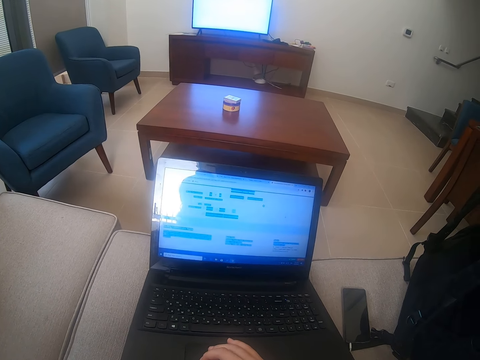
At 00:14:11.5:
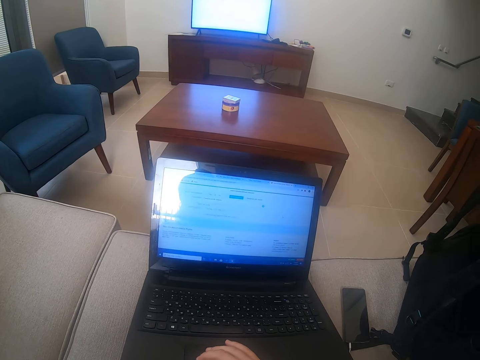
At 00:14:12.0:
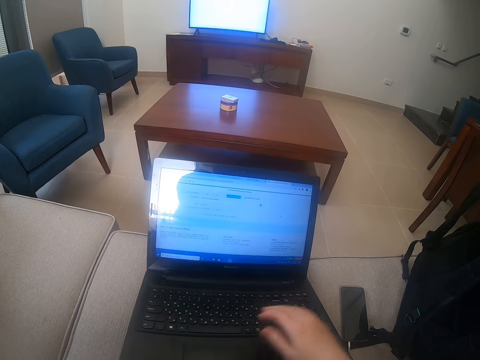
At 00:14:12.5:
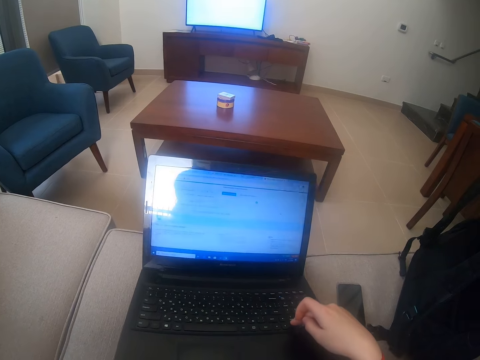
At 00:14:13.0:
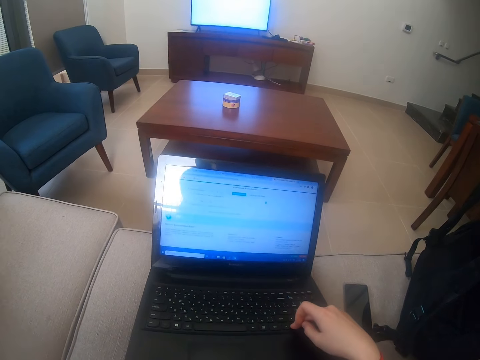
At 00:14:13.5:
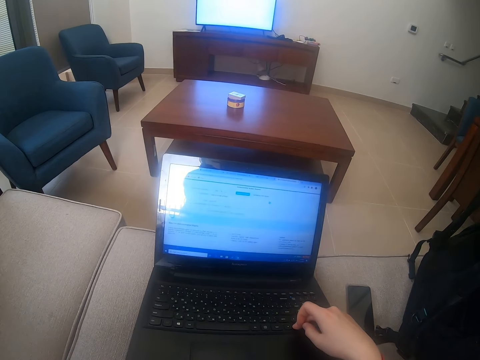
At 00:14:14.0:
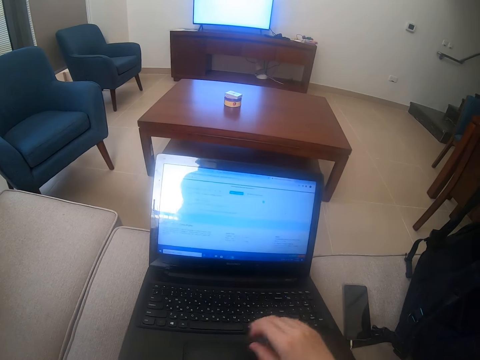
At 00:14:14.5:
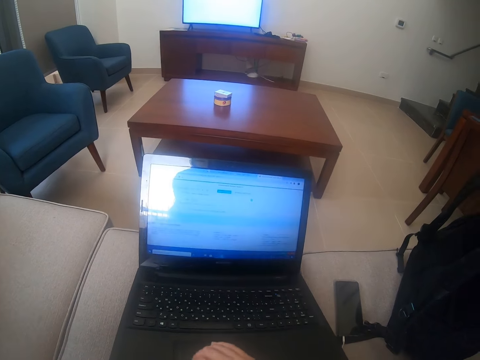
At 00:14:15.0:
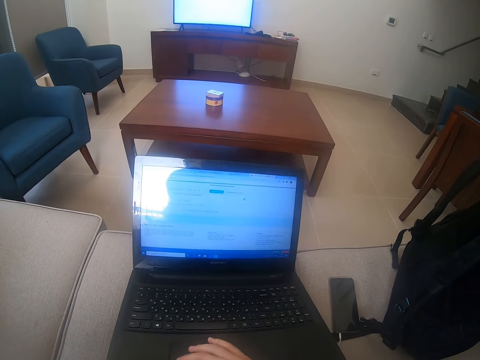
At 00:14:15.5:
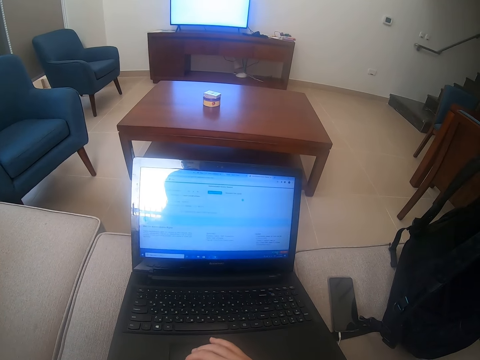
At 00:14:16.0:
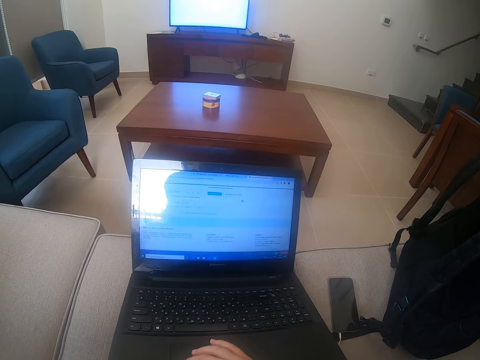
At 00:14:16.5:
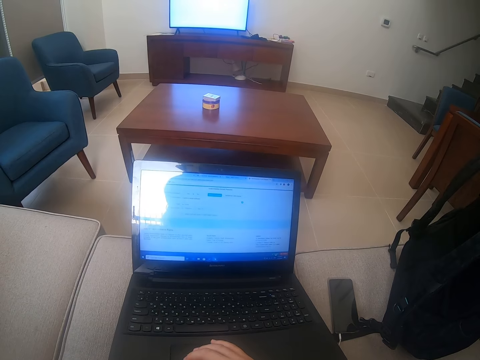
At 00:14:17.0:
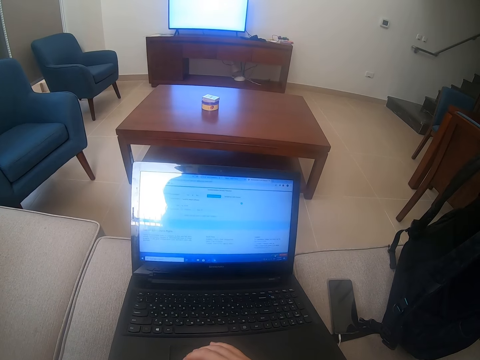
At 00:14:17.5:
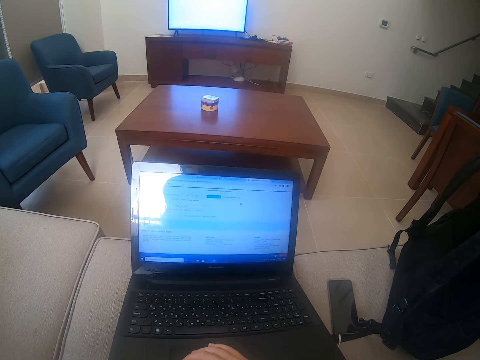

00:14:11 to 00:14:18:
The camera wearer types on the laptop.

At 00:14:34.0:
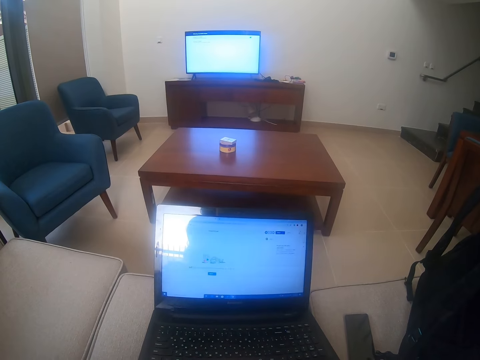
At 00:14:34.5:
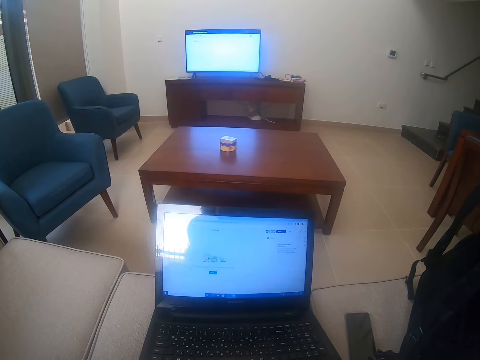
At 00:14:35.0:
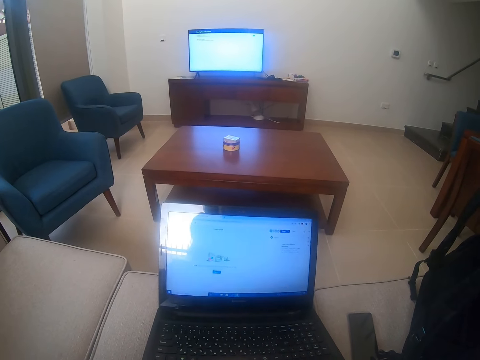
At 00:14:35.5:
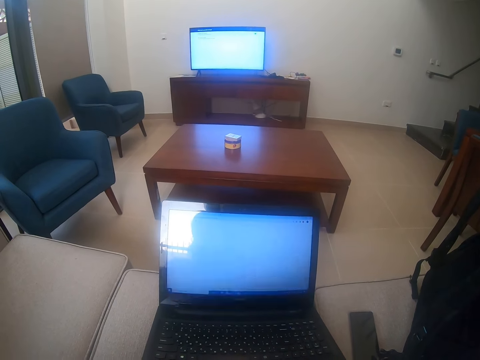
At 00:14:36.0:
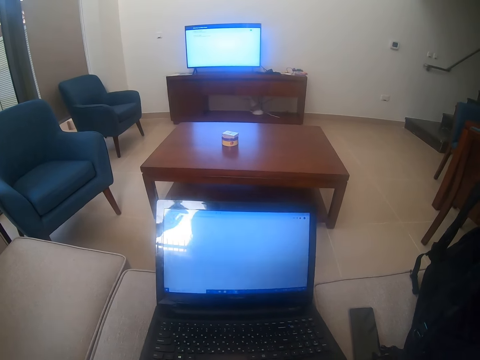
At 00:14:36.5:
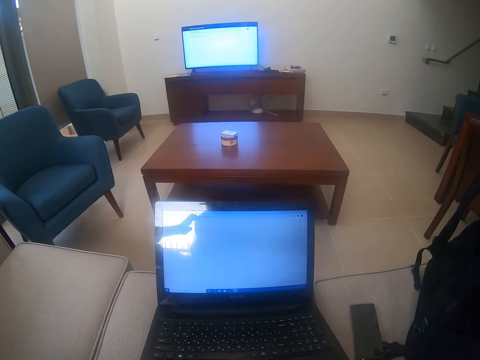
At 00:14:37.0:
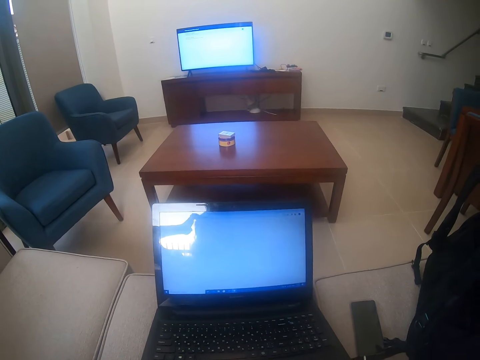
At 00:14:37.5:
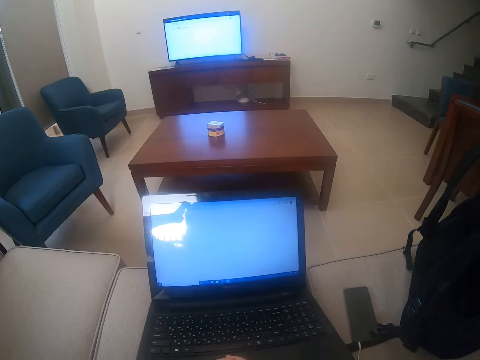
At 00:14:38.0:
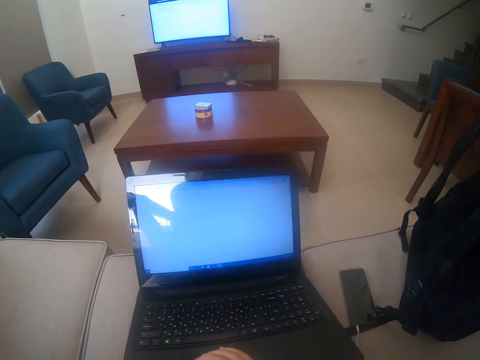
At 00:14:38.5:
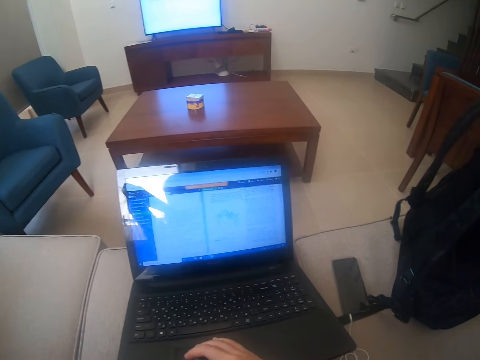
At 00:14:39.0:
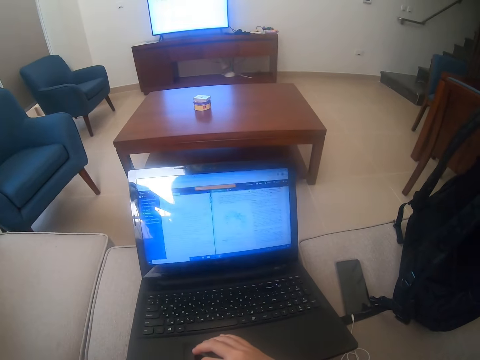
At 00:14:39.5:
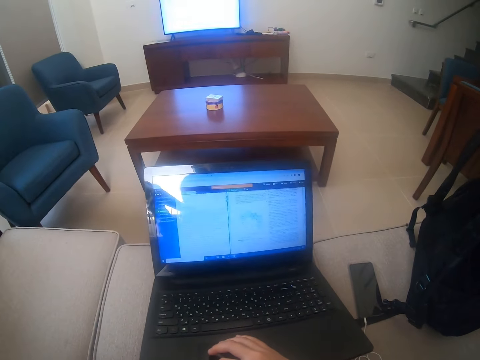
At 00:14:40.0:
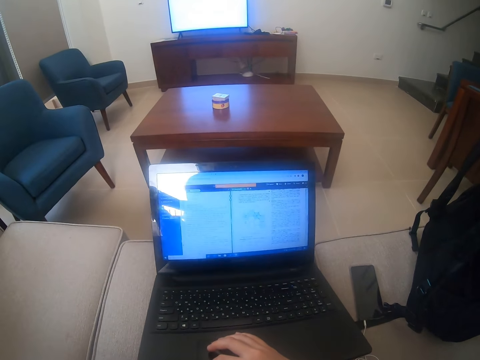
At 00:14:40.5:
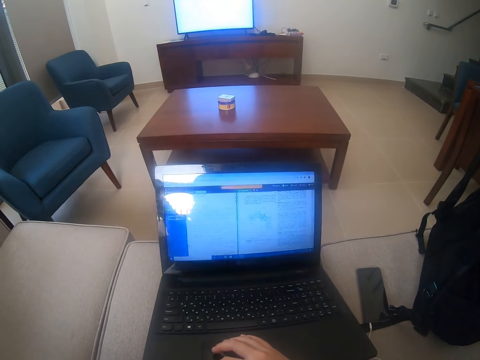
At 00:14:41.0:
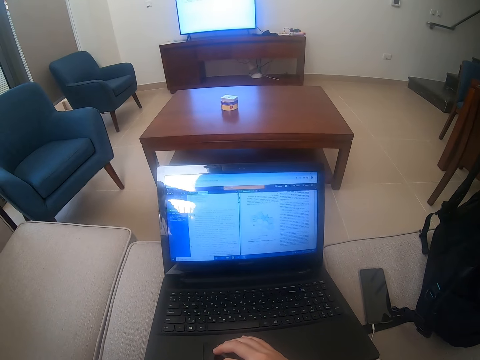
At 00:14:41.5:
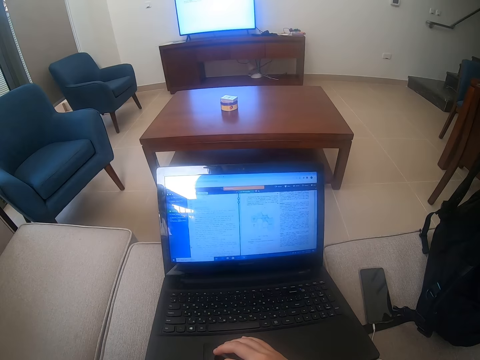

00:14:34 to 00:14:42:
The camera wearer raises the hand. They scroll the laptop.
